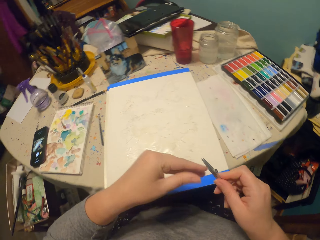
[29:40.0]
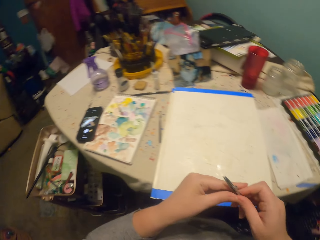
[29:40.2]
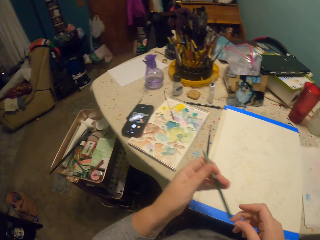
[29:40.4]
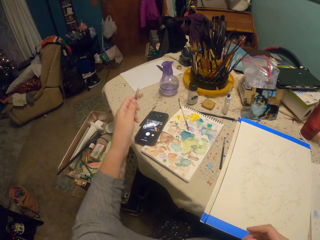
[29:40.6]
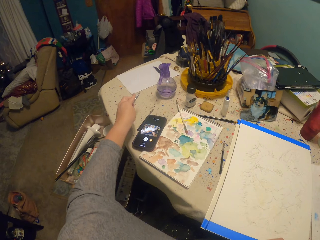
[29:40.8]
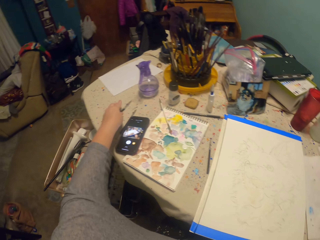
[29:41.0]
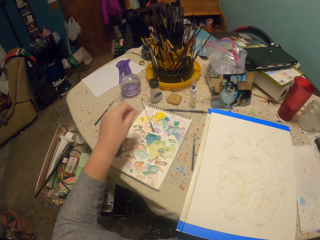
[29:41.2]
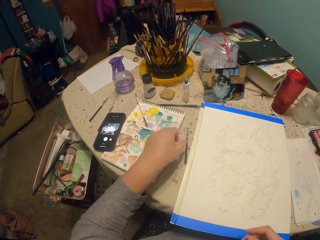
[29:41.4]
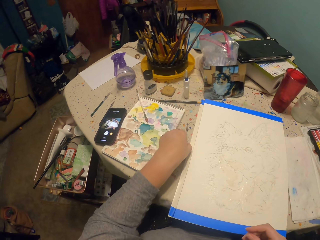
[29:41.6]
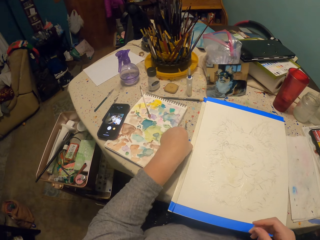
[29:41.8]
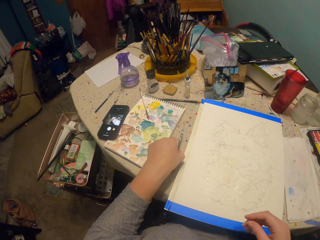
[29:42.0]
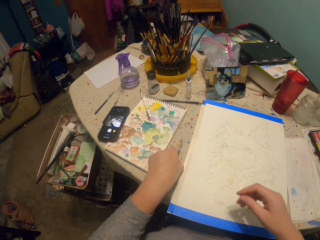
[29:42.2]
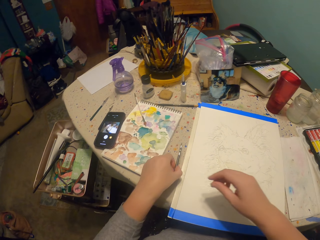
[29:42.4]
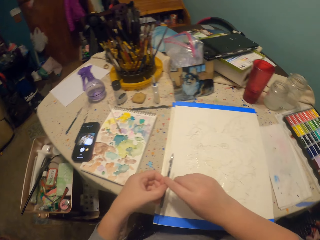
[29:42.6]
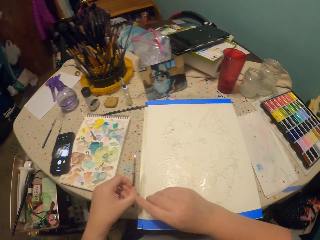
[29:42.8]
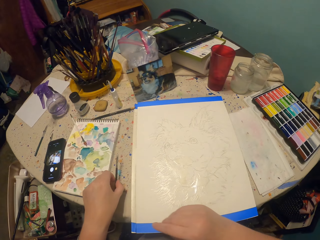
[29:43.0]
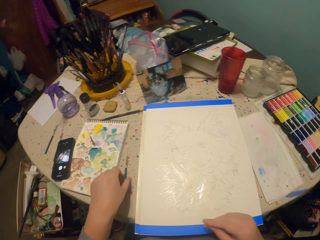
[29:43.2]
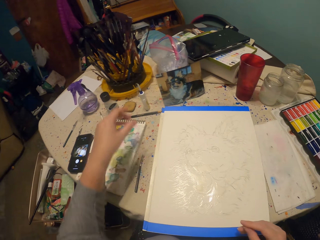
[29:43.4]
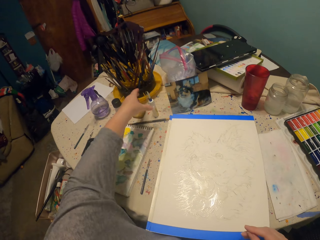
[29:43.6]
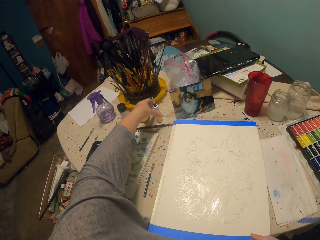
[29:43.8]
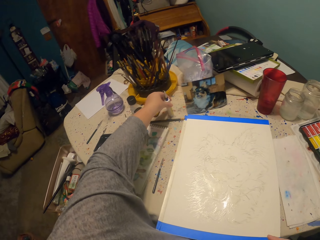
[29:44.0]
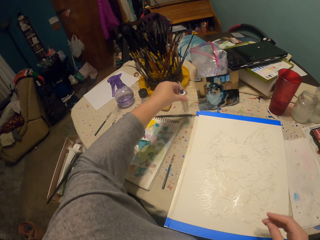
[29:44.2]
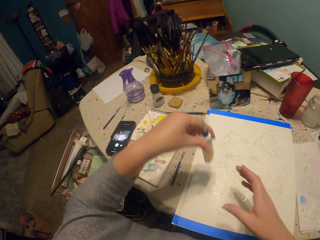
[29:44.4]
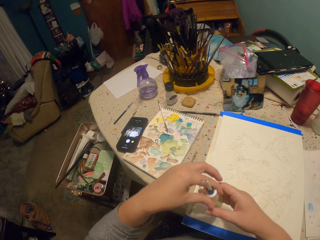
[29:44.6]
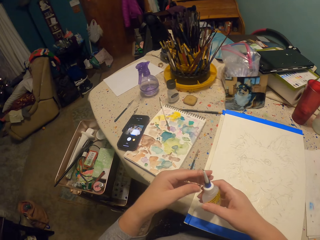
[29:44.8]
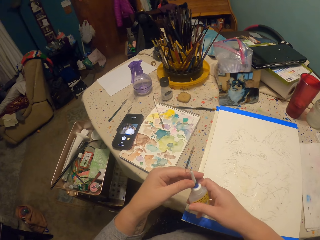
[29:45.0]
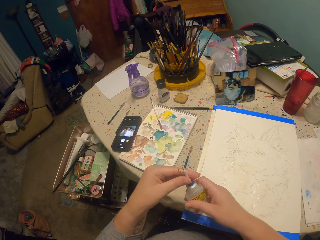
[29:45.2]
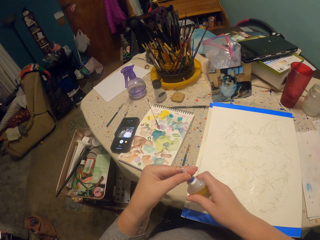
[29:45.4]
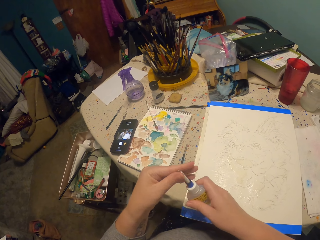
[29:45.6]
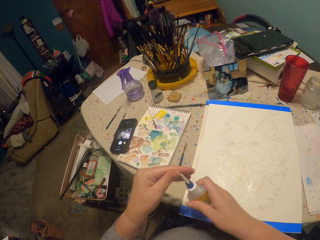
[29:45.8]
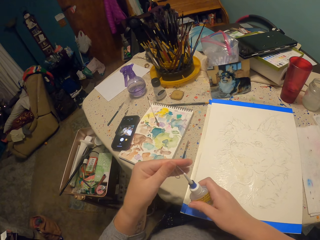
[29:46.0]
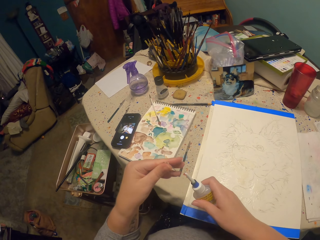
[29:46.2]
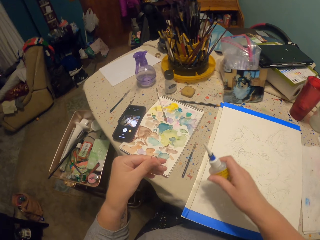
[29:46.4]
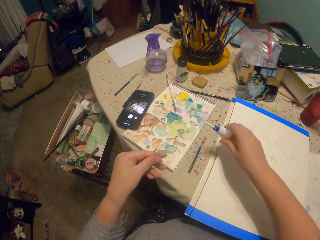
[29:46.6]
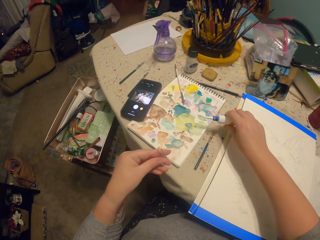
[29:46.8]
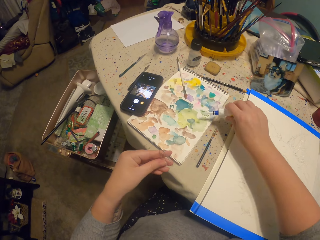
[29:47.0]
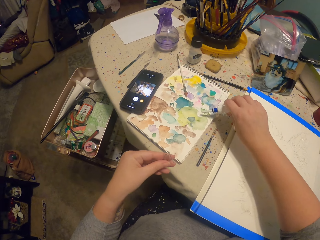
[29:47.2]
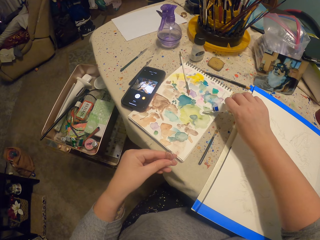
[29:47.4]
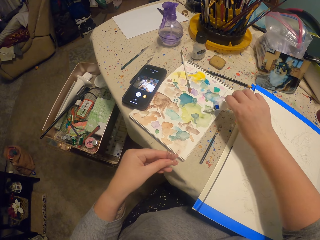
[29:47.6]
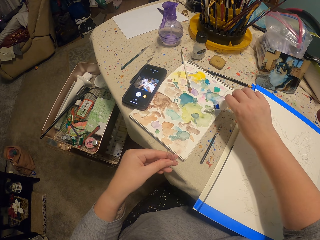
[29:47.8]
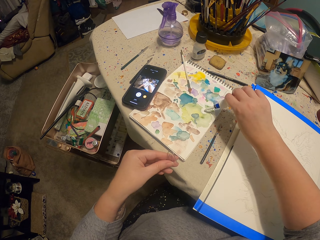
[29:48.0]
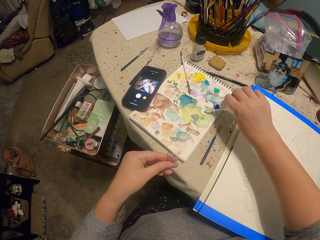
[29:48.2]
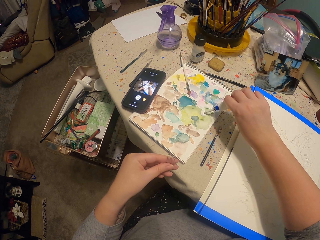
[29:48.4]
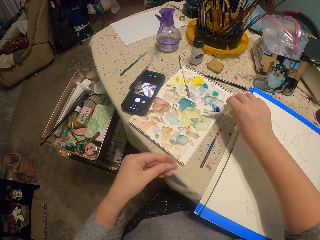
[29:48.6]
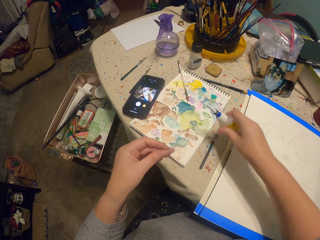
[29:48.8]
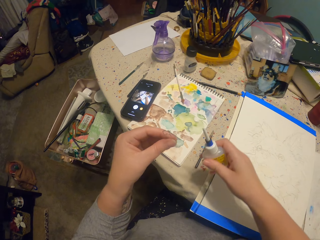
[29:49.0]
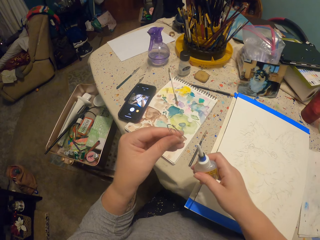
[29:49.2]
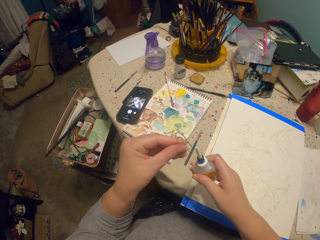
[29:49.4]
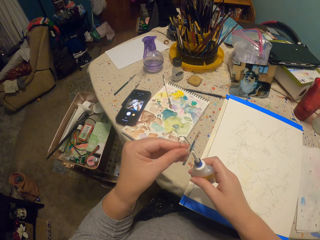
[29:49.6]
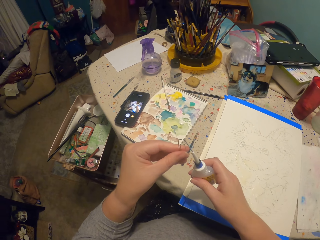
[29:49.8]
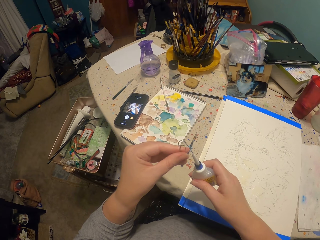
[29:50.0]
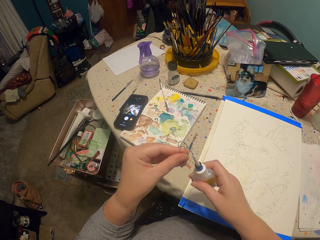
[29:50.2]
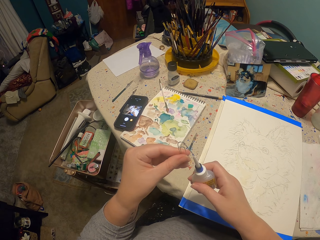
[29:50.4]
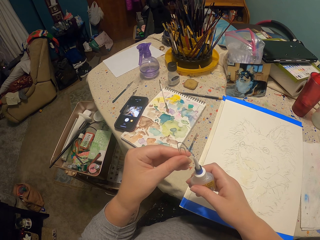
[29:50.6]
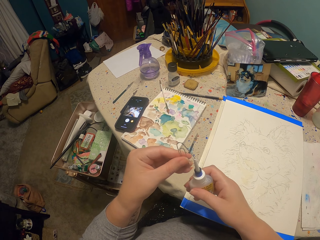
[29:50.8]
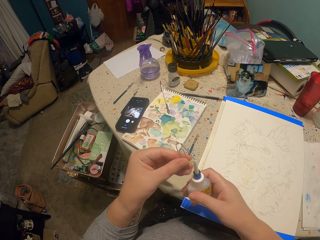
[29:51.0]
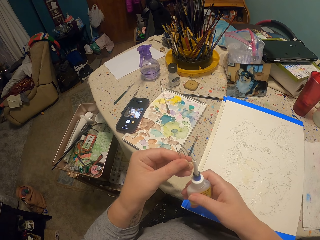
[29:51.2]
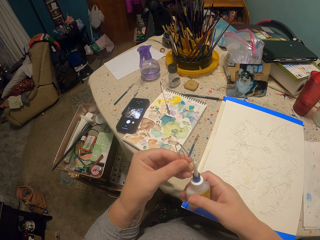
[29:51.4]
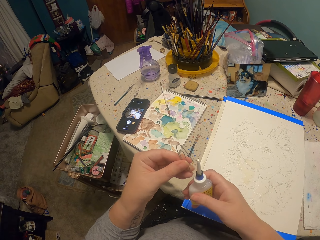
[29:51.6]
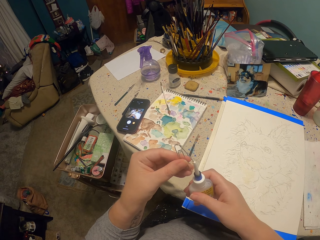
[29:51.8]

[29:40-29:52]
The camera wearer places the brush on the table. They pick up another pencil. They lift their hand up. They pick up a glue. They lift up the nail. They open the glue. They pour the glue. They put something on the piece of paper. They close something.

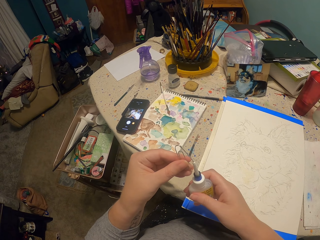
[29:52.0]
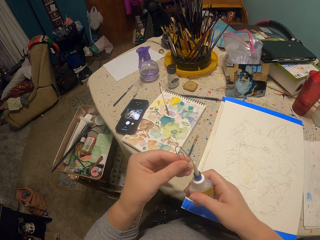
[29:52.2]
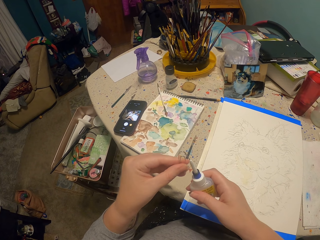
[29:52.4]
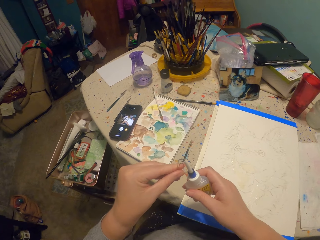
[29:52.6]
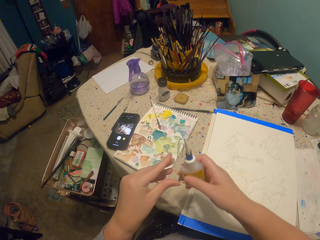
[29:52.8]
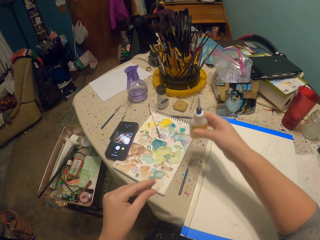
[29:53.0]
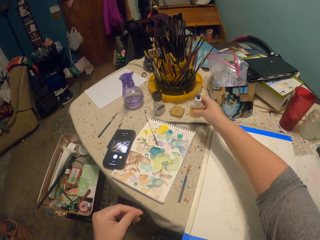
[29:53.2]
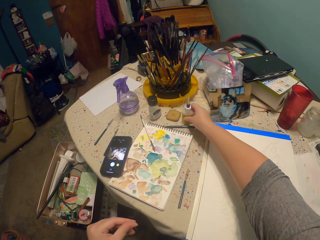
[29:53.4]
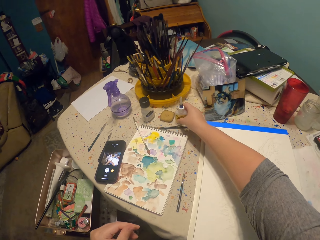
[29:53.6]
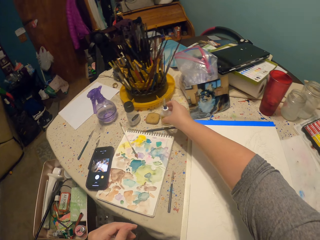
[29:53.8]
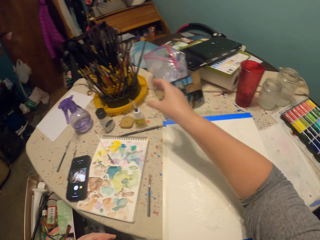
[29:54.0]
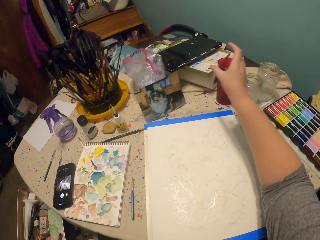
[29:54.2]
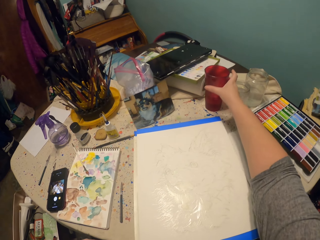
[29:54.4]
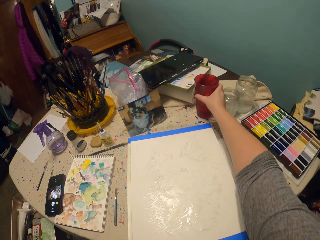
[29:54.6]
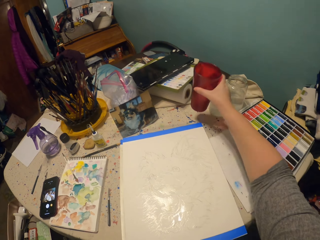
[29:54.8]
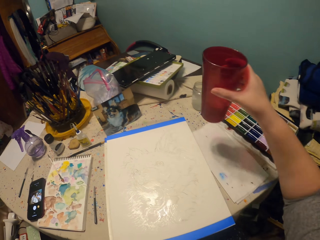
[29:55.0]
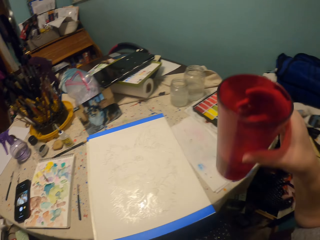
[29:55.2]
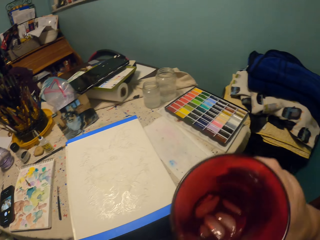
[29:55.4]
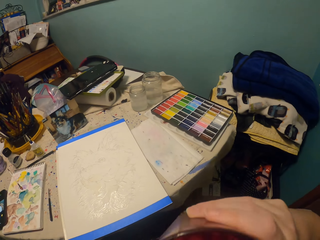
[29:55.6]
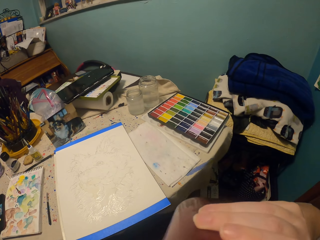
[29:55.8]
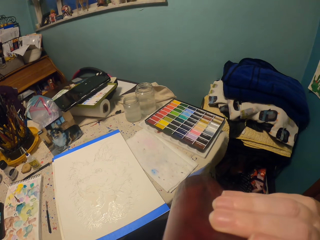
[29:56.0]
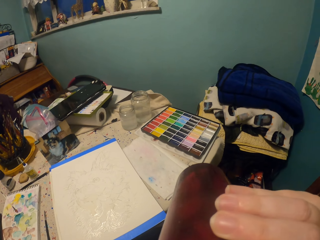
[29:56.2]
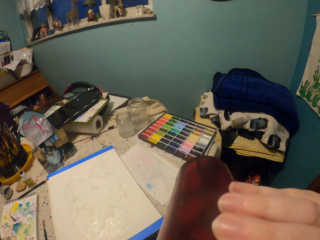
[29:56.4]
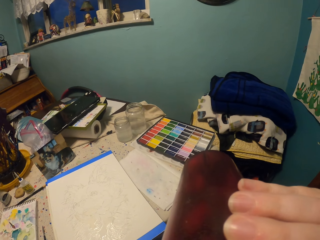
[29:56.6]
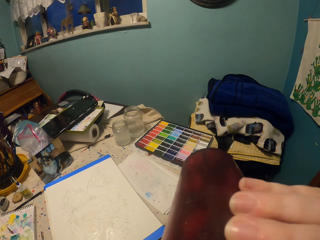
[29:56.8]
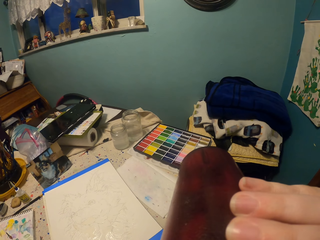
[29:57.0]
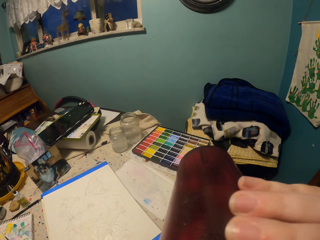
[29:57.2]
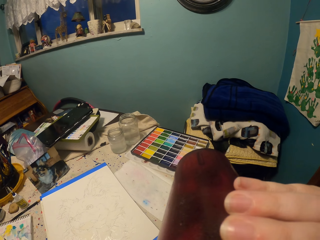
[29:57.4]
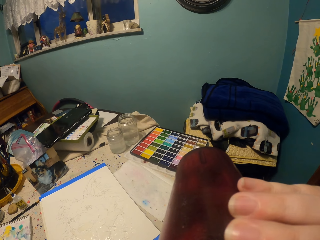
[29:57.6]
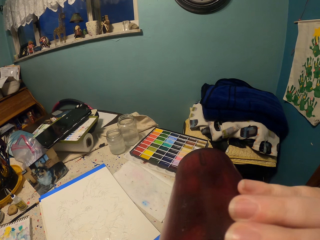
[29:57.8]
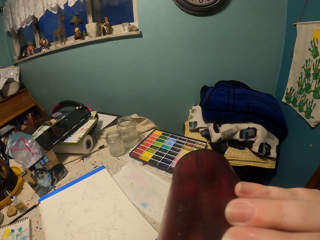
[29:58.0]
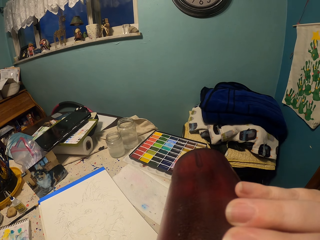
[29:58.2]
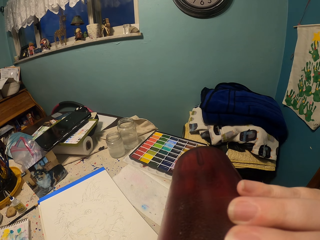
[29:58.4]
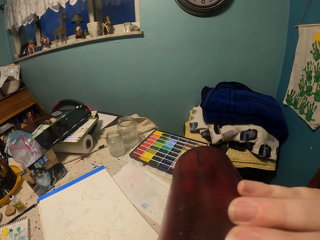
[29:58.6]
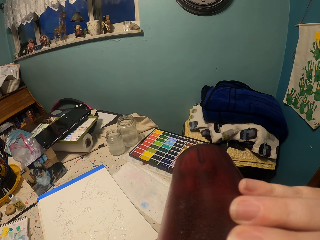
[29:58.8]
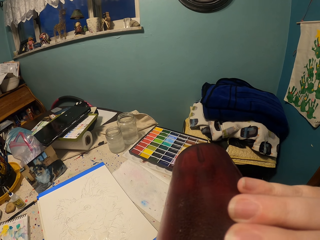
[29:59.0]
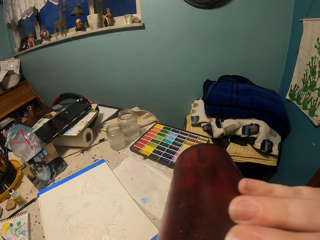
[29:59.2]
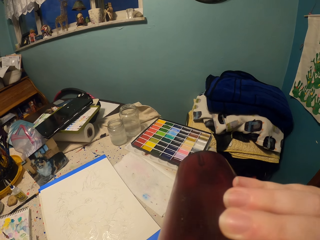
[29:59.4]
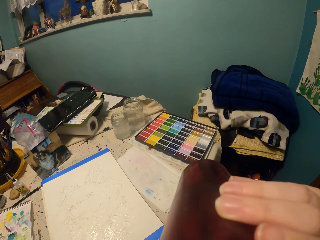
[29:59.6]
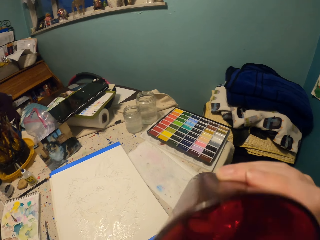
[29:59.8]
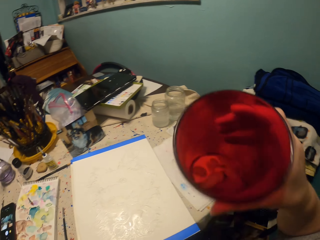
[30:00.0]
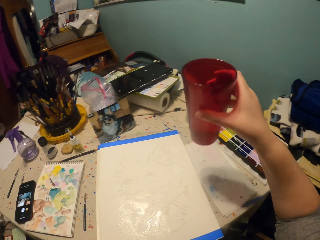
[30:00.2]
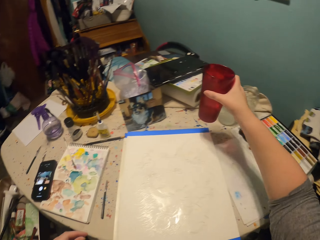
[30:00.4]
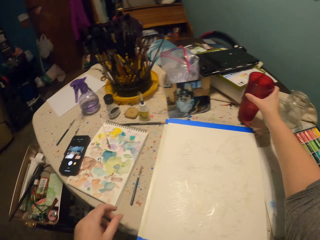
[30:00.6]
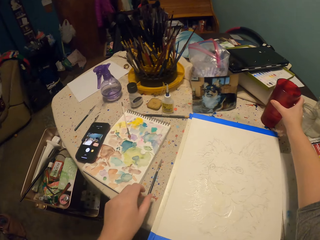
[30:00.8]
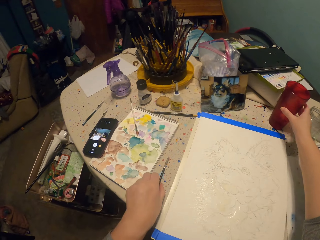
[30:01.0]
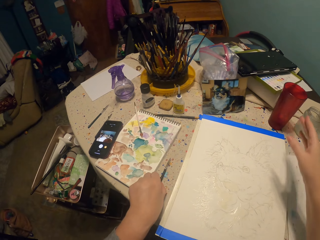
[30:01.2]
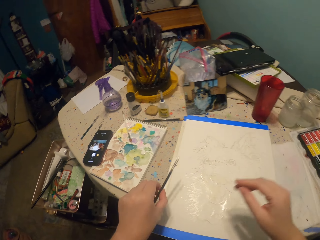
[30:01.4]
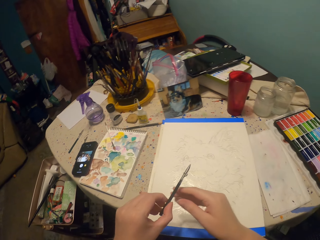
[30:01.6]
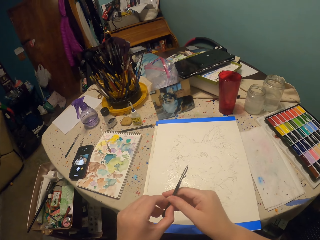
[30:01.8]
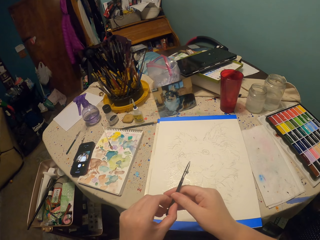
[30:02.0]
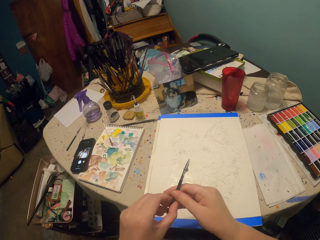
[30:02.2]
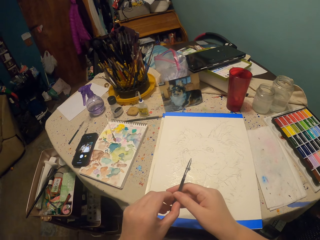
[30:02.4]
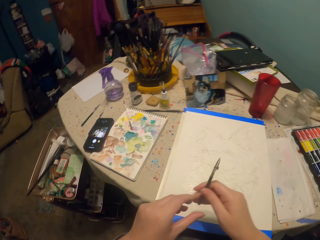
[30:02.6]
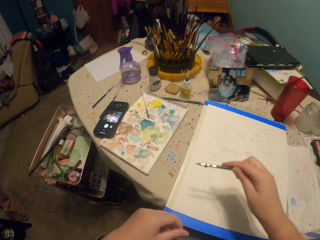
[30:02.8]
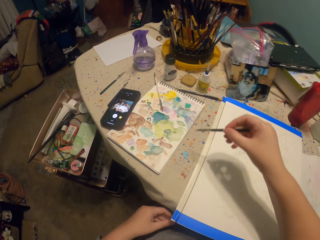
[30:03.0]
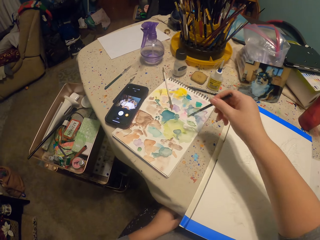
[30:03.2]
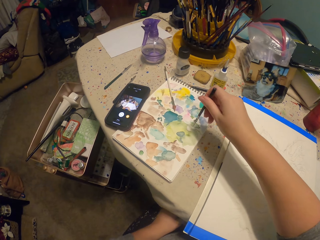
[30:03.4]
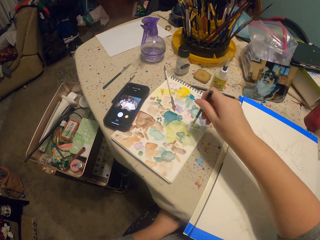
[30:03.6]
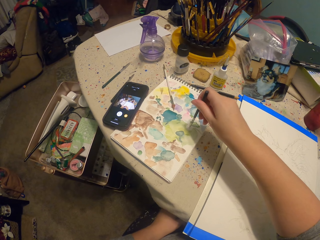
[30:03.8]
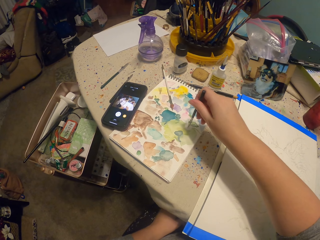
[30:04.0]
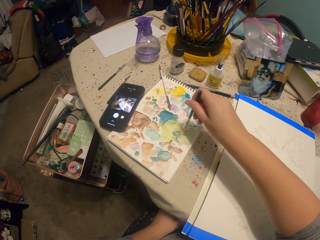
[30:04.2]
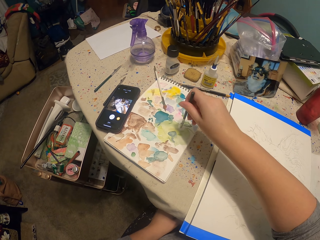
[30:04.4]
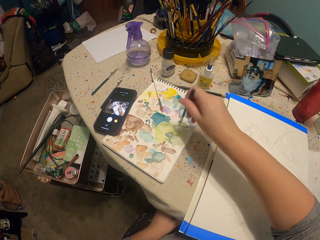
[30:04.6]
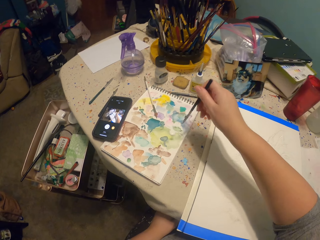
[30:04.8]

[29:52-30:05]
The camera wearer drinks up the water. They pick up a cup. They drink from the cup. They put the cup down. They pick up the pencil. They lift their hand up. They dip the pen in water colors on a piece of paper.
